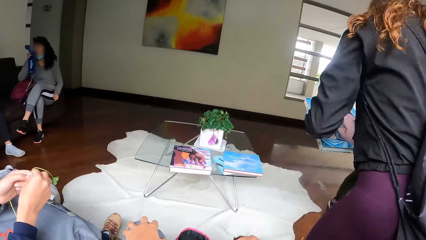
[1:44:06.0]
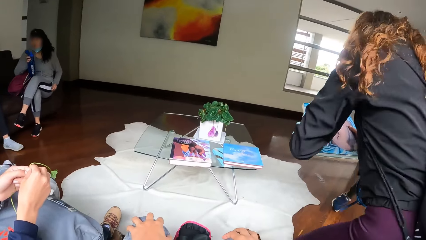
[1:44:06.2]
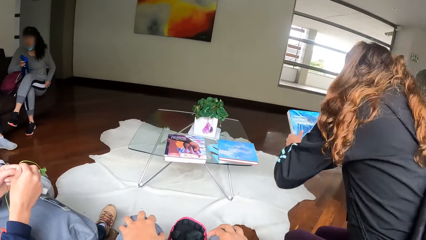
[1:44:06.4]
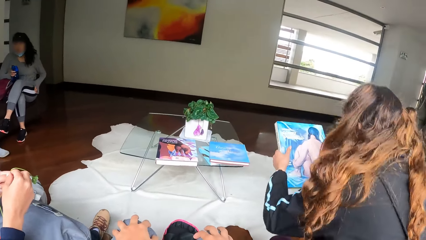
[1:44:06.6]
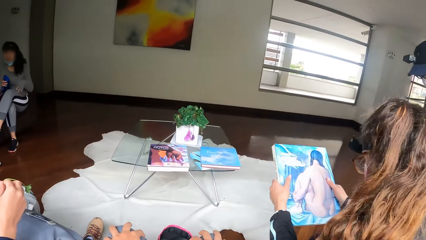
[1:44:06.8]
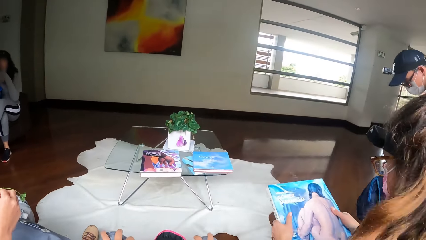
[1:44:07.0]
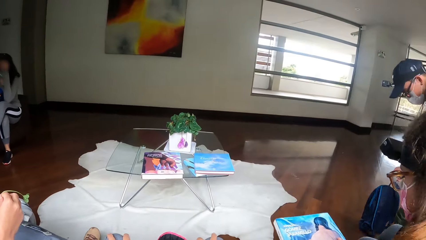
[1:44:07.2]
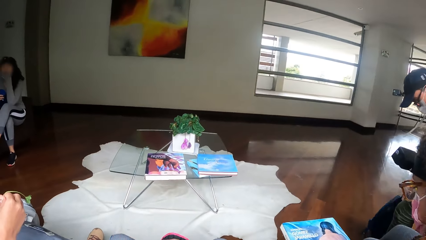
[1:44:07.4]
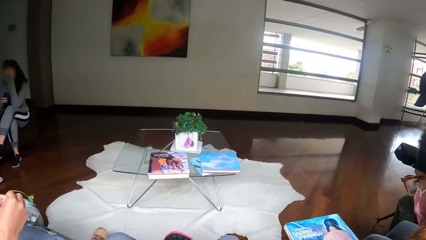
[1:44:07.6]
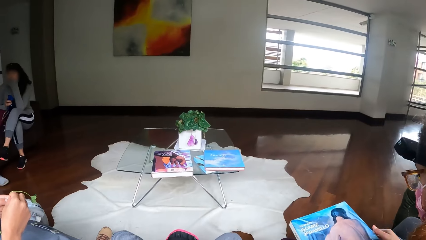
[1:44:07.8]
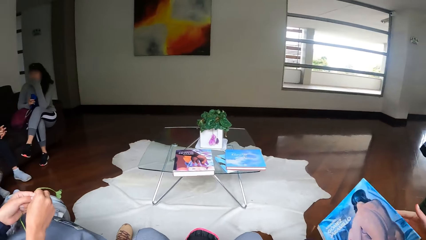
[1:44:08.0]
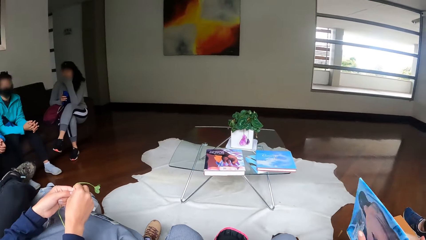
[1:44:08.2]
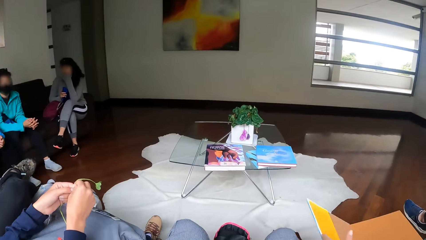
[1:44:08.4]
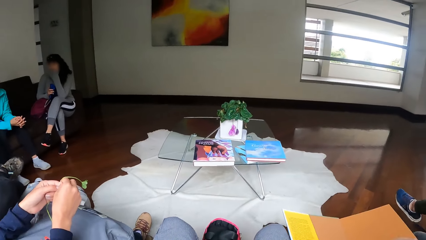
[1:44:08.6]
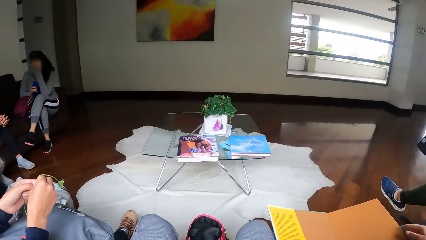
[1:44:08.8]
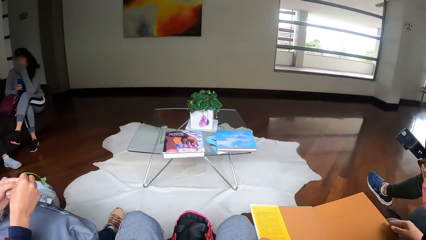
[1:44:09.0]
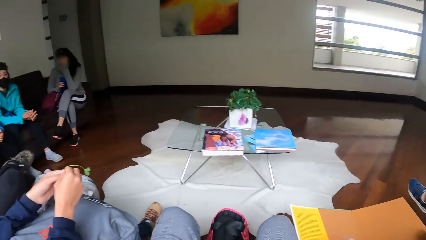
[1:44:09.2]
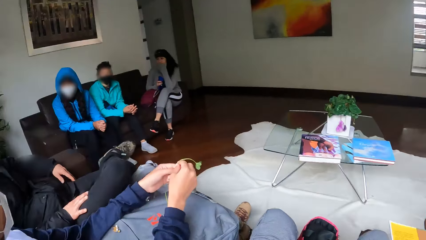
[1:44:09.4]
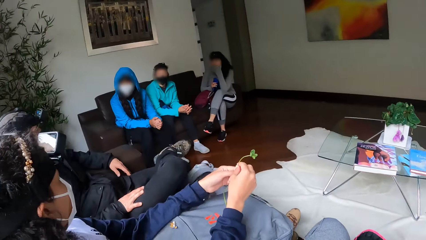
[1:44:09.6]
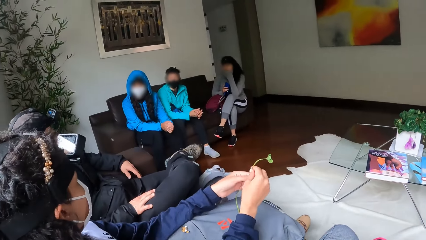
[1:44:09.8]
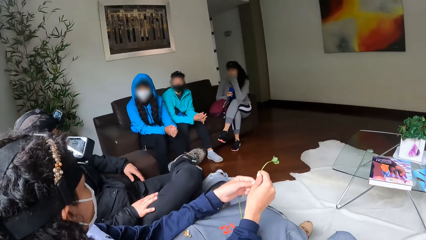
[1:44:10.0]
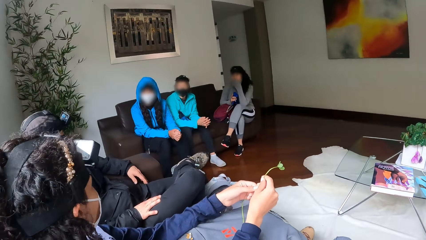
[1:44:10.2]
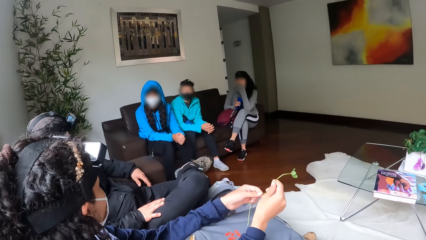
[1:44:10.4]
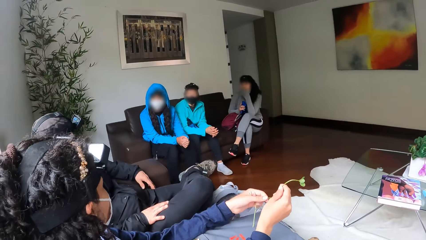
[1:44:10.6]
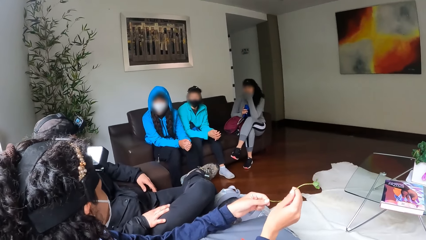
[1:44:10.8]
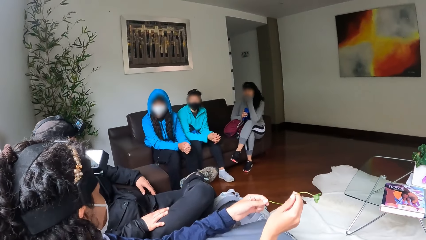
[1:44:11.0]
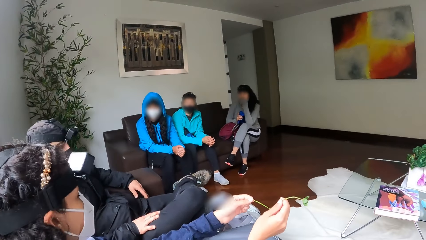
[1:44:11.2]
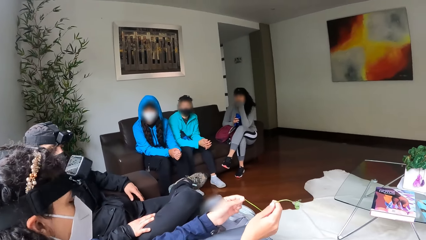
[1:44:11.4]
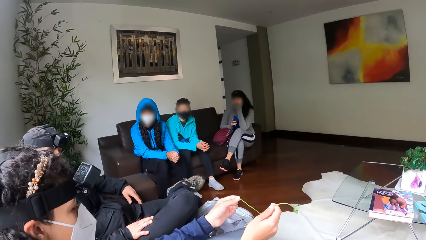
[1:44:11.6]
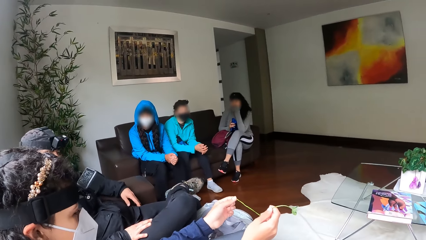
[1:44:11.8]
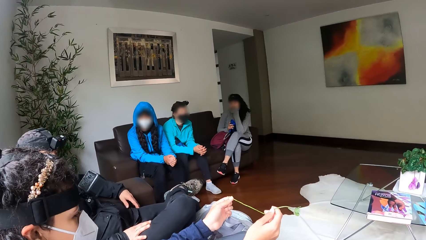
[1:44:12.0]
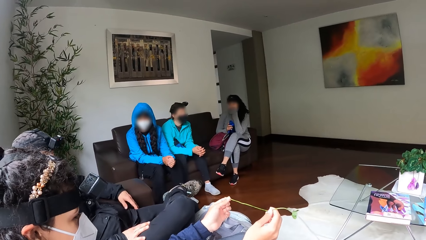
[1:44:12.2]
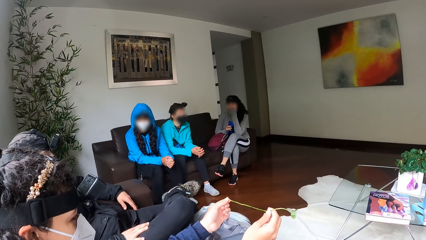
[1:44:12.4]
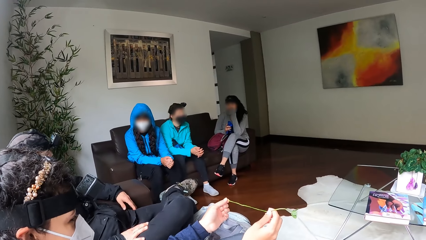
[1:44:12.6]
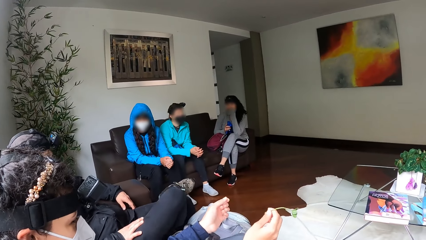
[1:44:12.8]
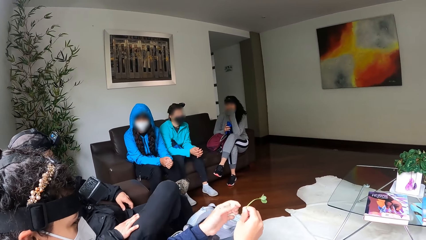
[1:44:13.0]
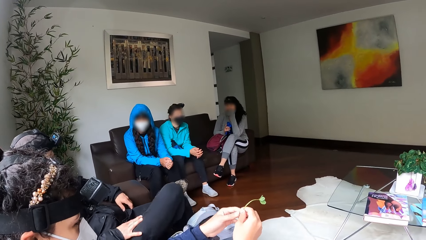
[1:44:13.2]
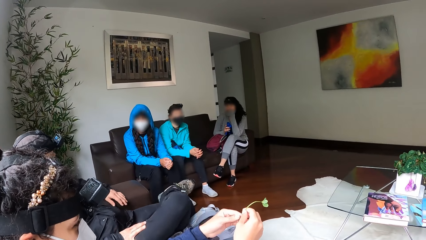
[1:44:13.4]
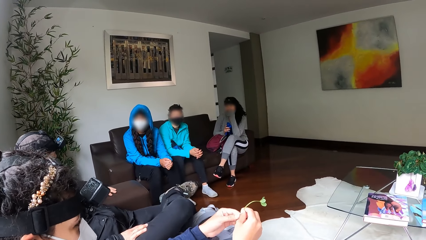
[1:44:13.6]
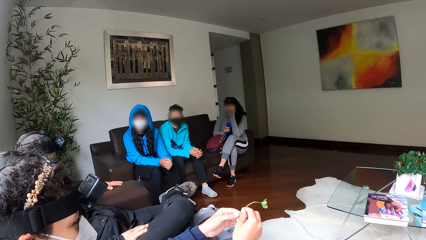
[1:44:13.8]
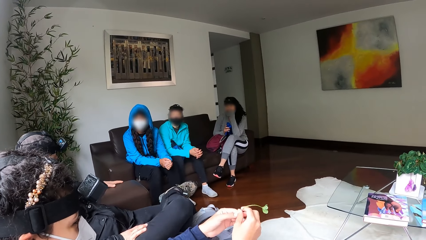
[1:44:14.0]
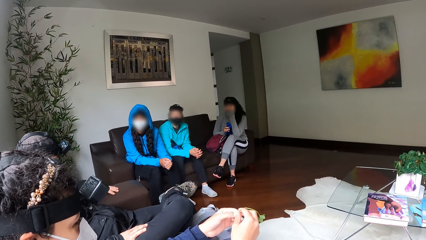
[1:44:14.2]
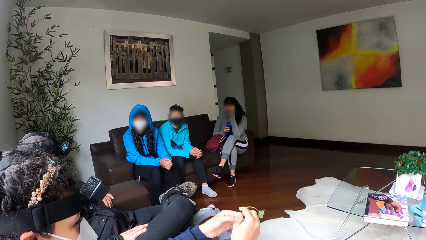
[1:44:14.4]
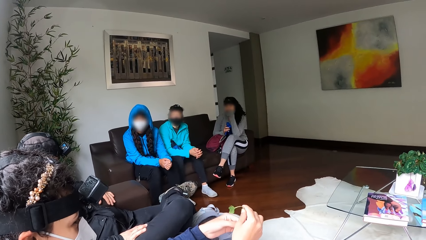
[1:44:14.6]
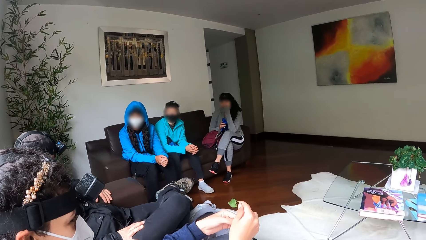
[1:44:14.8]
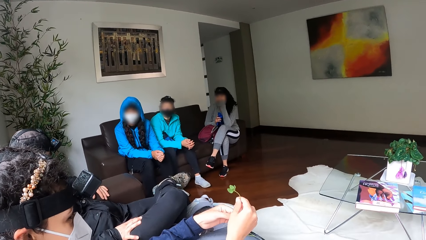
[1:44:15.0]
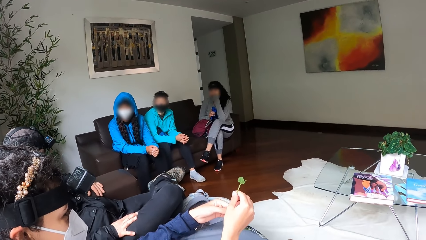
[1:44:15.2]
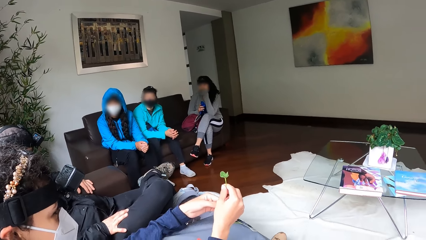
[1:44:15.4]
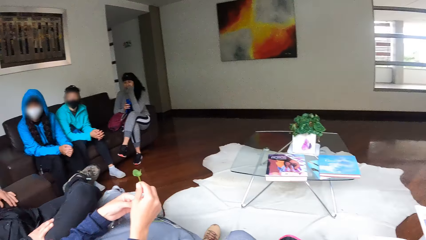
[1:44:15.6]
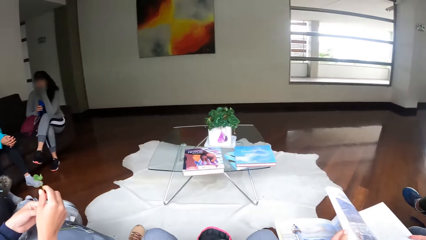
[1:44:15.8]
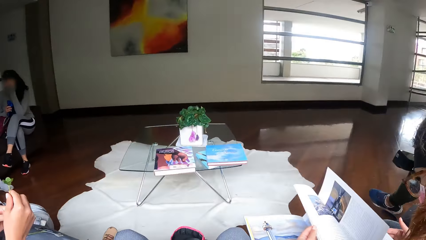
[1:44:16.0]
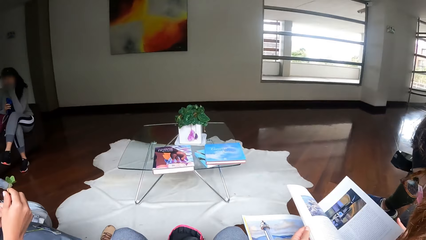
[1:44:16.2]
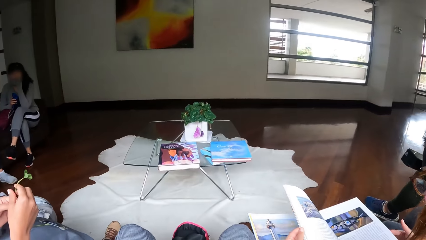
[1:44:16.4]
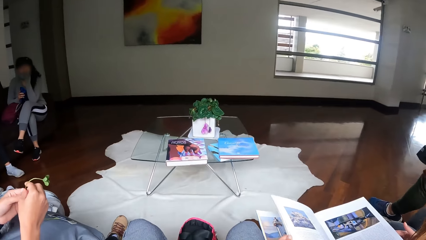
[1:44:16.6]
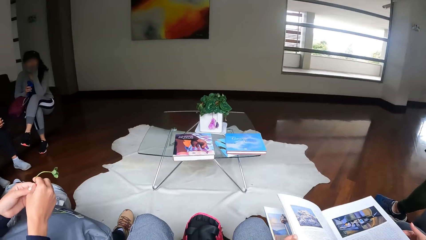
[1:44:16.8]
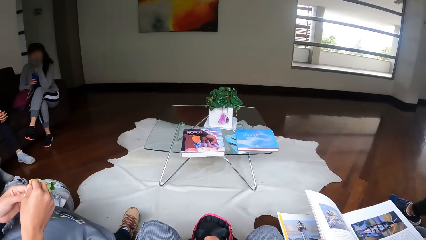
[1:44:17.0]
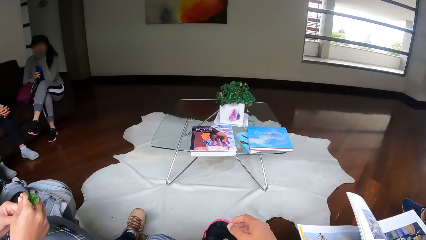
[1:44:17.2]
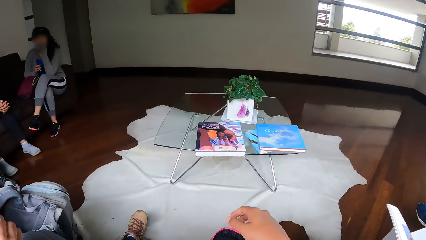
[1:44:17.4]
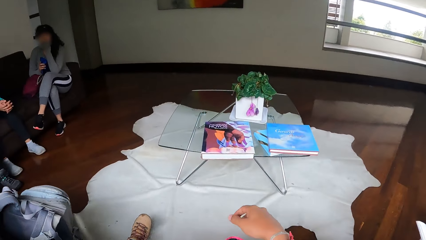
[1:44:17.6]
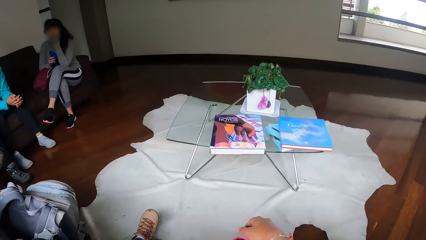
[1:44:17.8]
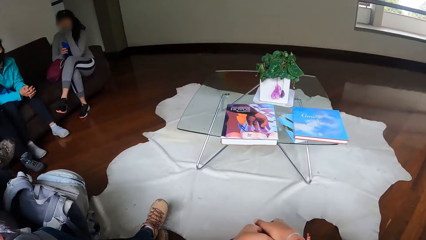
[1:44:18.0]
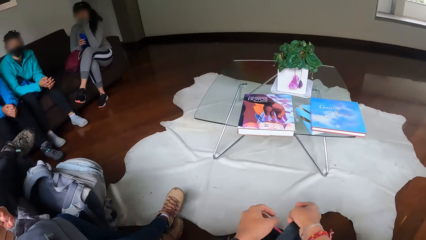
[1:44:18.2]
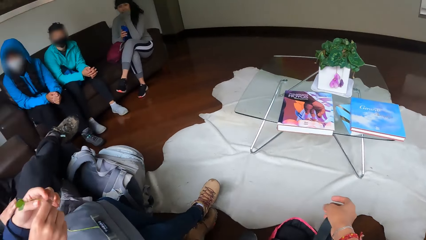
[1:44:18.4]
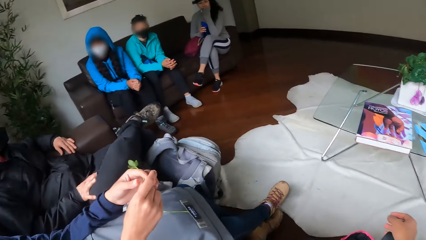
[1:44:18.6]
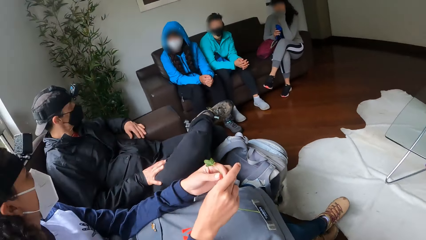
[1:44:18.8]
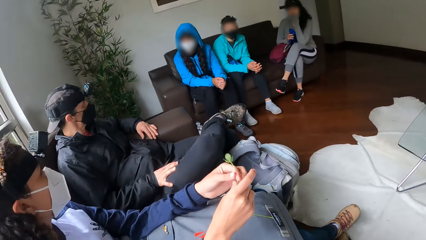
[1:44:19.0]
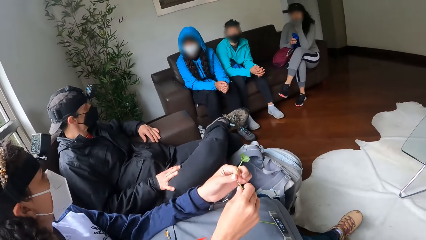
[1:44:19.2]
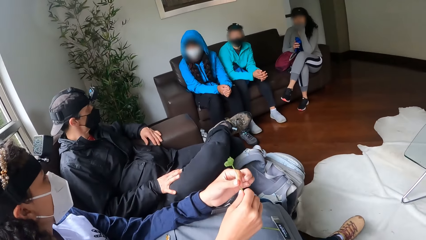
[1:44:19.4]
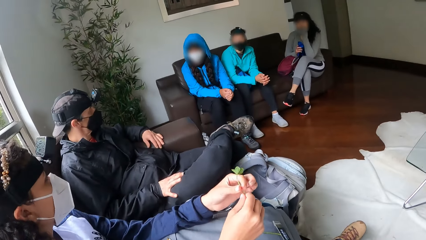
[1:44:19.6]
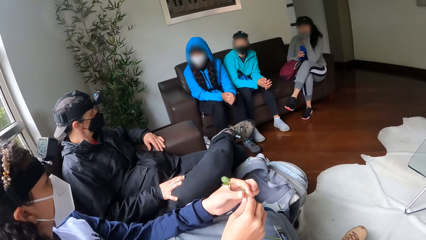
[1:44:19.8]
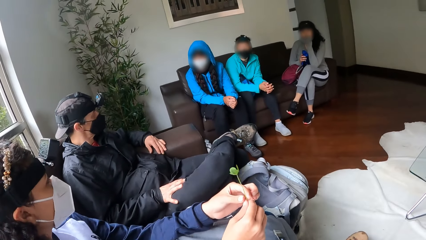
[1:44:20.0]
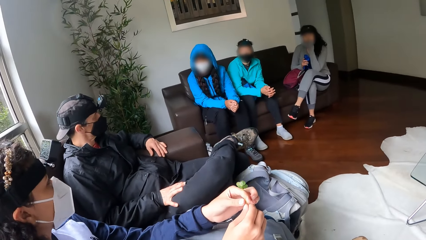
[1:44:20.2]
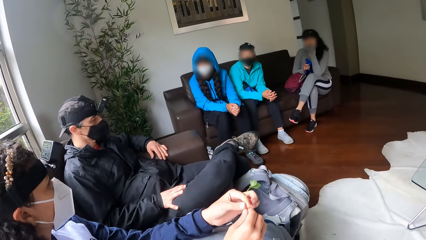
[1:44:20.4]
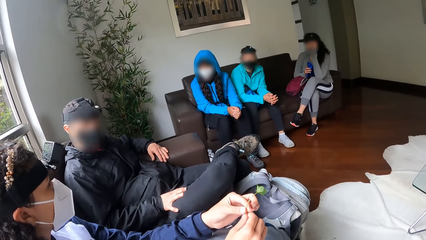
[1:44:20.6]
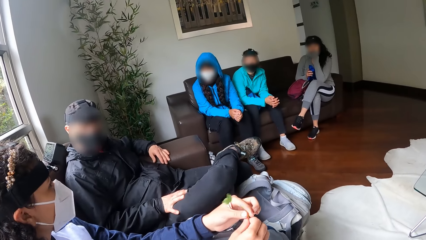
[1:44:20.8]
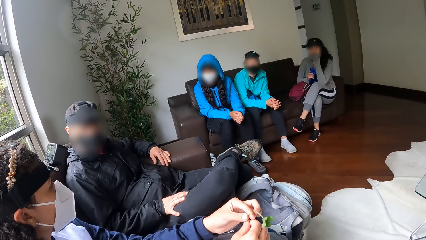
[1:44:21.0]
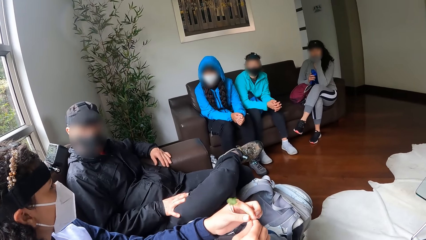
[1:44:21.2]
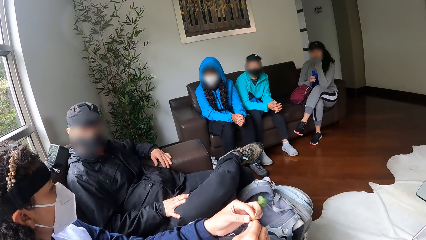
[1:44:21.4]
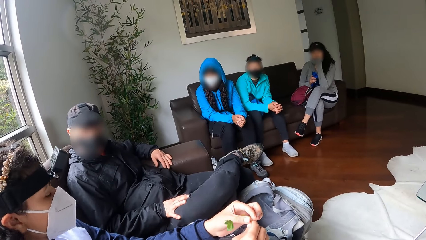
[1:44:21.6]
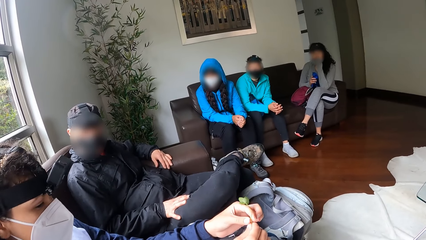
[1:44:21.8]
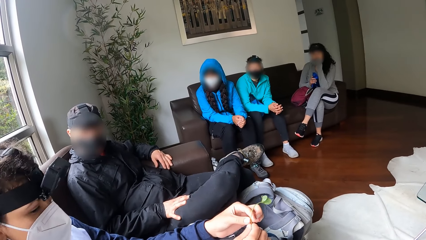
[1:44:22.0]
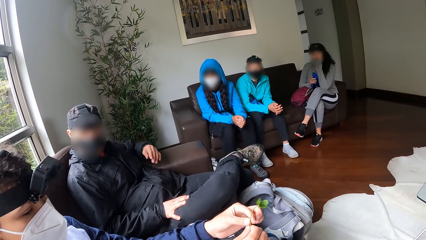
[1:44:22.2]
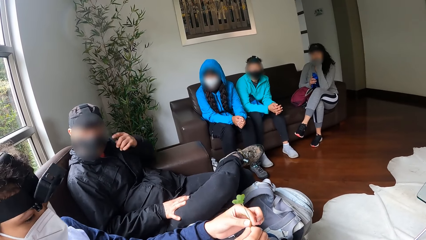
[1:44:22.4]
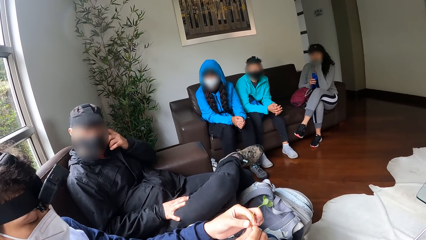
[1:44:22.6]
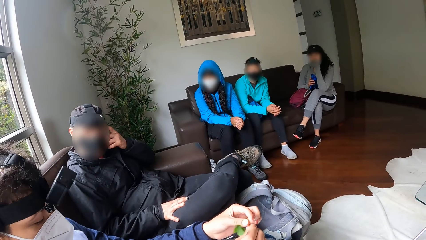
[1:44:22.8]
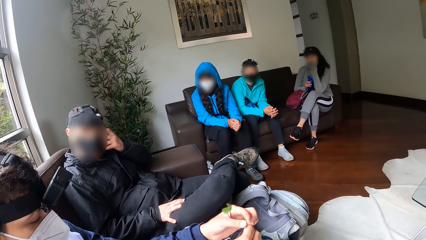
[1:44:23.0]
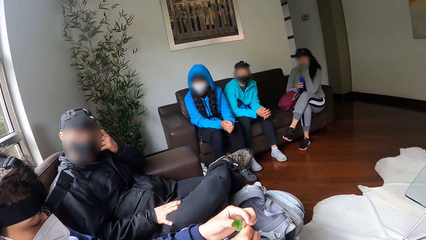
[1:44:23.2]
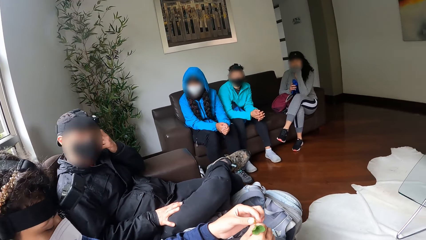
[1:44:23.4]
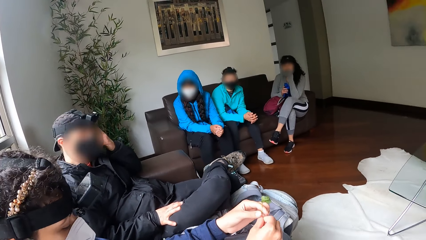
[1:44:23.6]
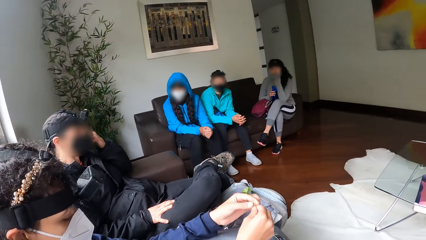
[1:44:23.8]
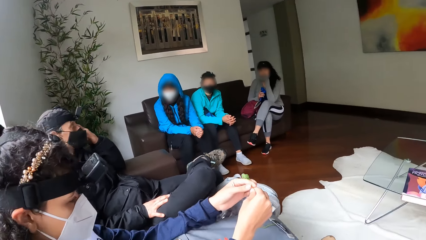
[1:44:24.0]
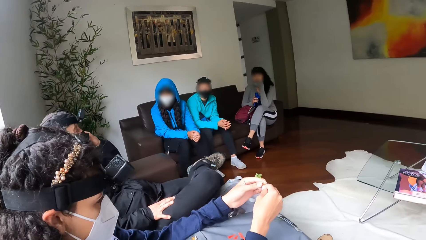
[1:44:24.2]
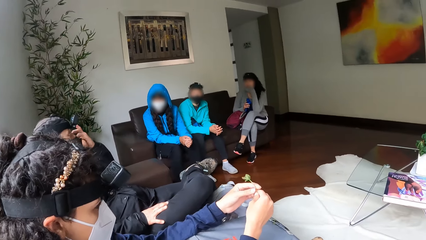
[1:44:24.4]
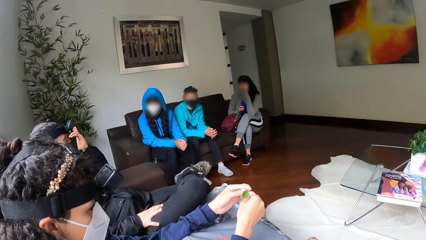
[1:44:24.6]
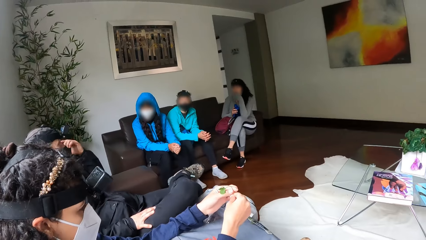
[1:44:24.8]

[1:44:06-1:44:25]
A woman sits on the chair. Another woman touches the mask on her face with her left hand. A man touches the chair with his left hand. He touches his ear with his left hand.
